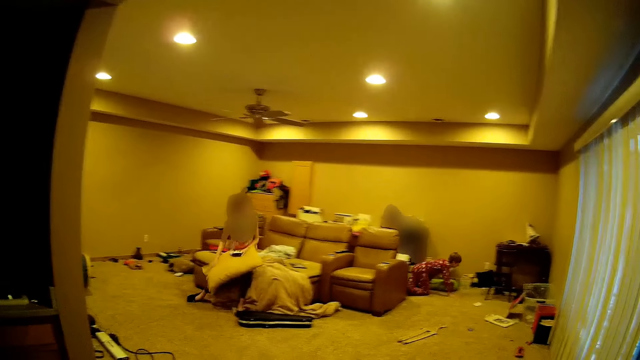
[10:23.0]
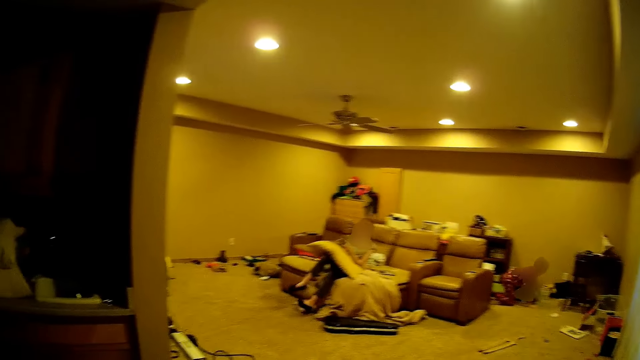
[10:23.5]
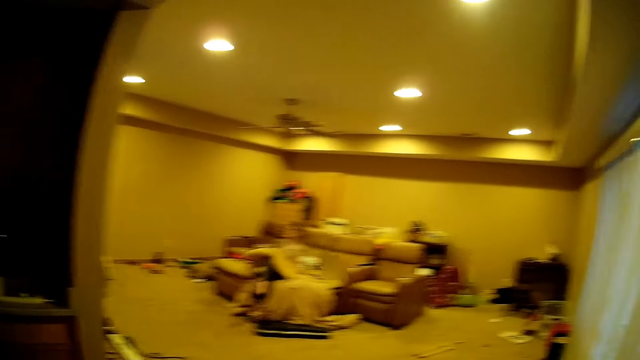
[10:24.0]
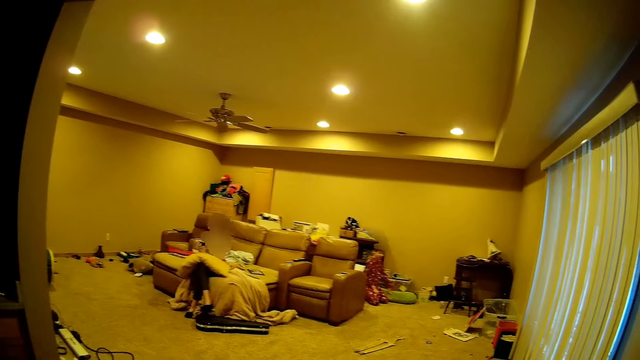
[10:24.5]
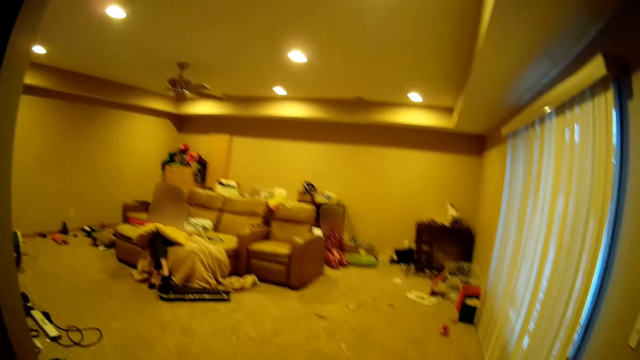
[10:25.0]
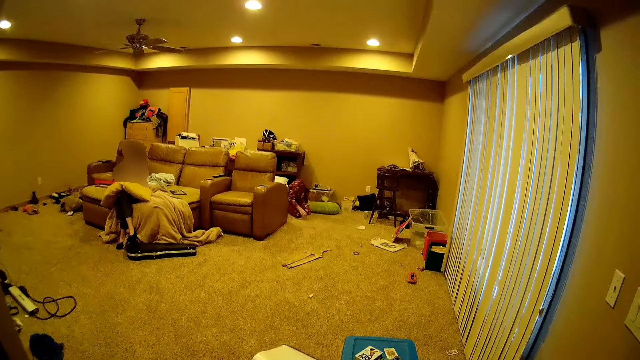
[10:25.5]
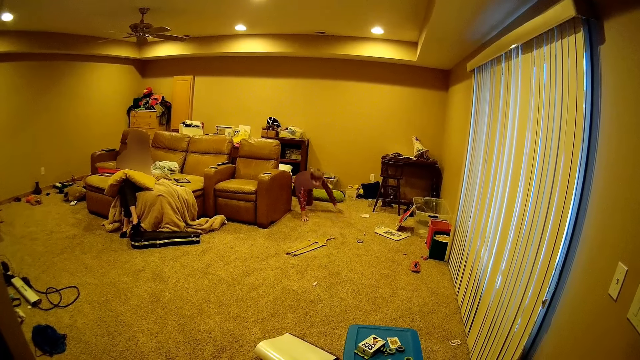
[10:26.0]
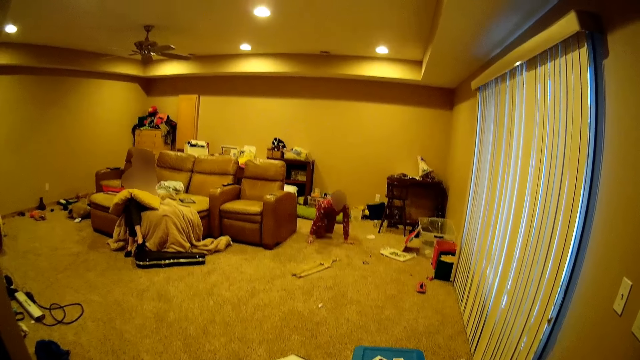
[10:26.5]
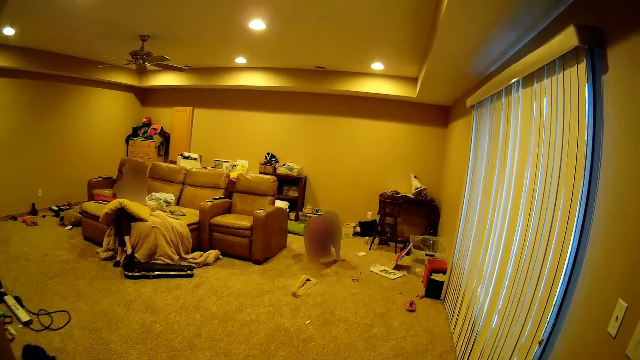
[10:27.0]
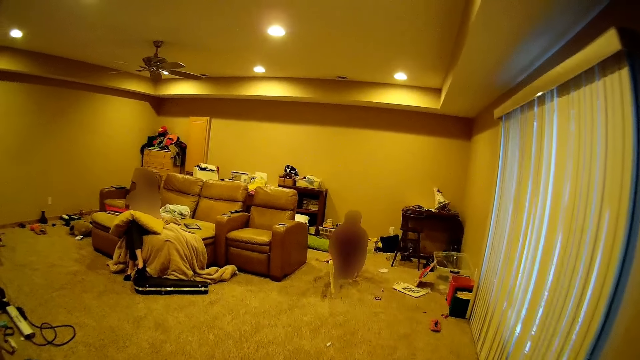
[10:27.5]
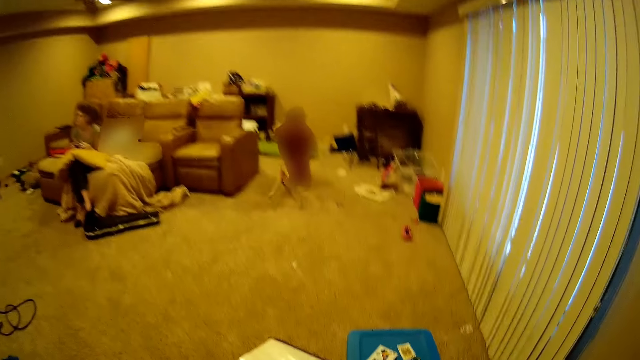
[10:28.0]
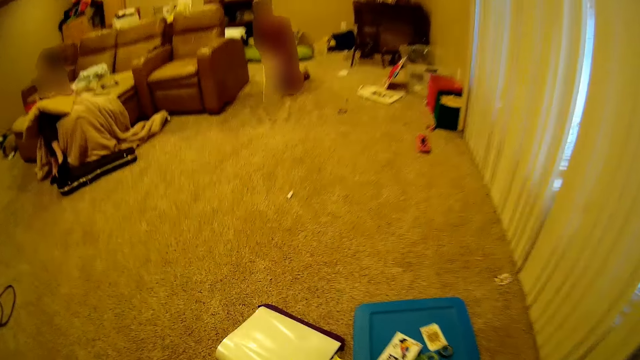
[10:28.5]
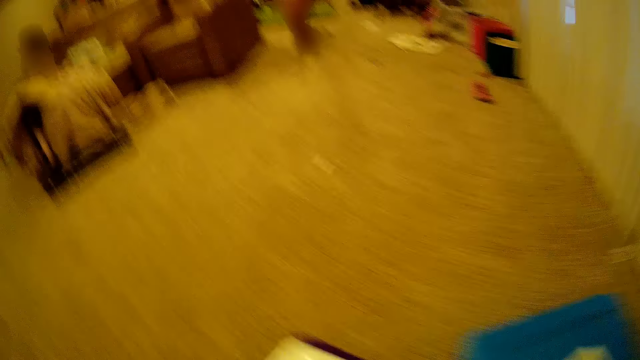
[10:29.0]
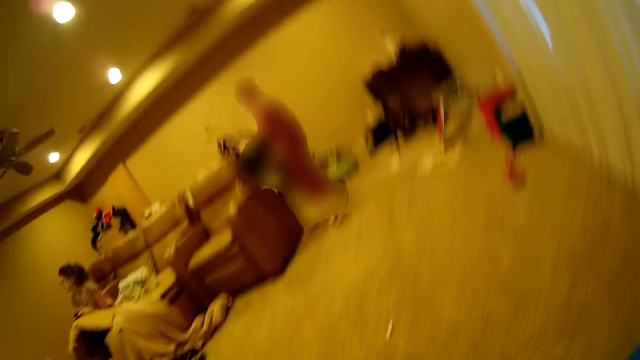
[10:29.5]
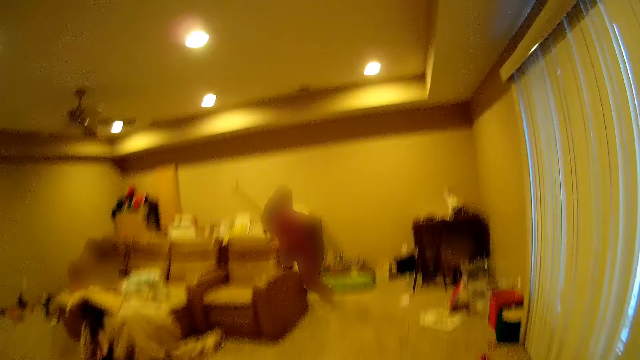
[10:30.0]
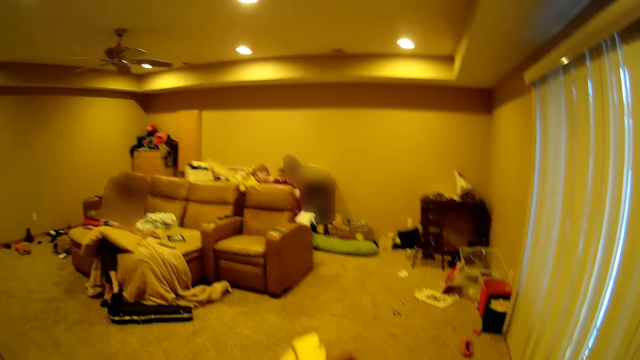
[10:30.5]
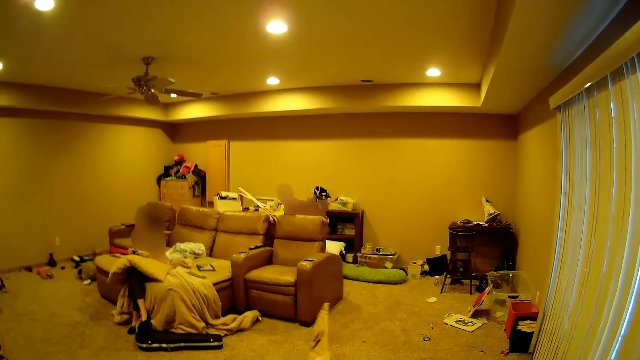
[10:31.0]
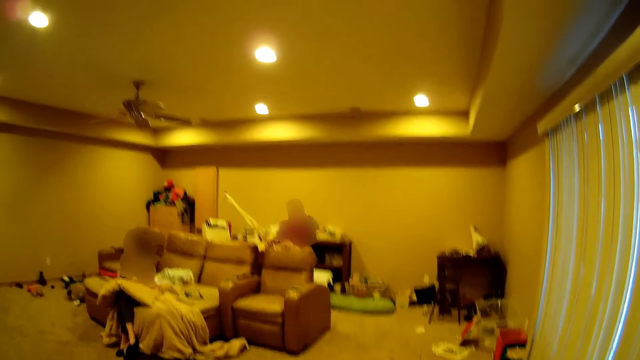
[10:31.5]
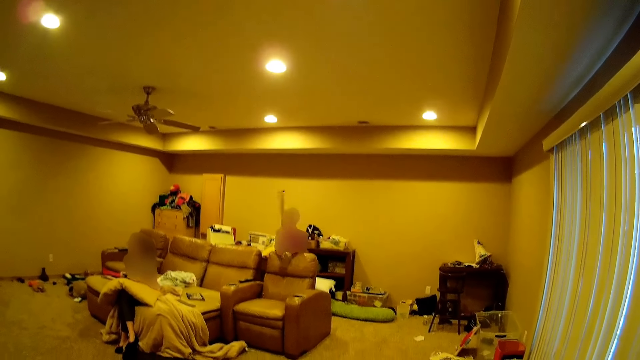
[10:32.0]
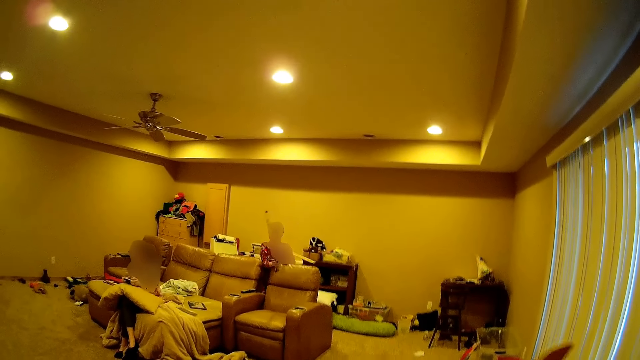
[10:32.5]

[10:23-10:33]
A girl sits on a couch. A boy crawls on the floor. The boy picks up an object on the floor. The camera wearer walks across the house. The boy walks away from the camera wearer. The camera wearer looks around.

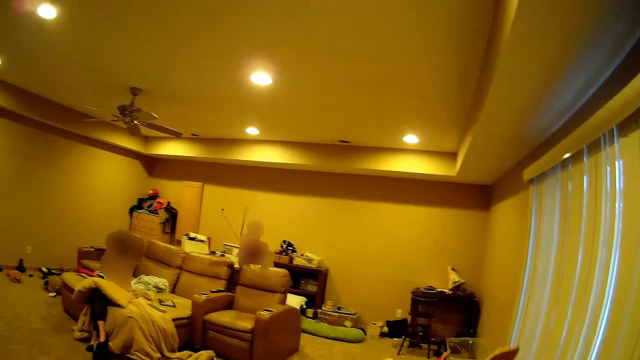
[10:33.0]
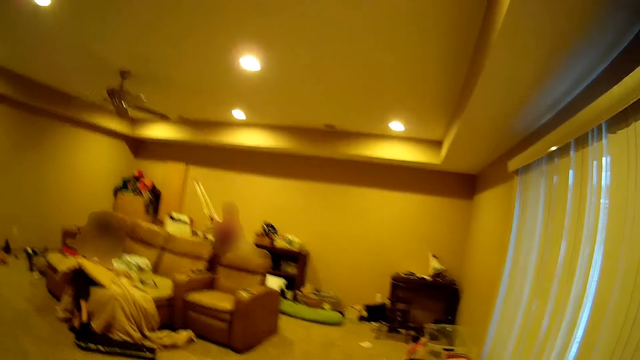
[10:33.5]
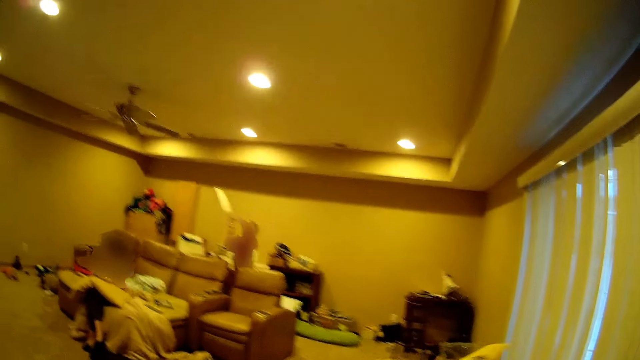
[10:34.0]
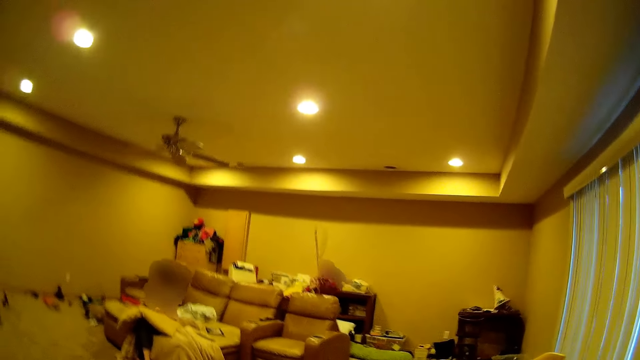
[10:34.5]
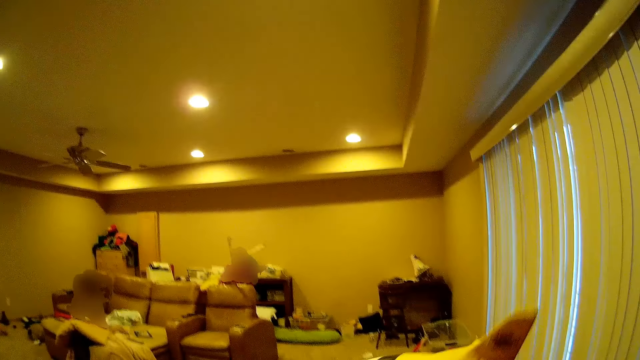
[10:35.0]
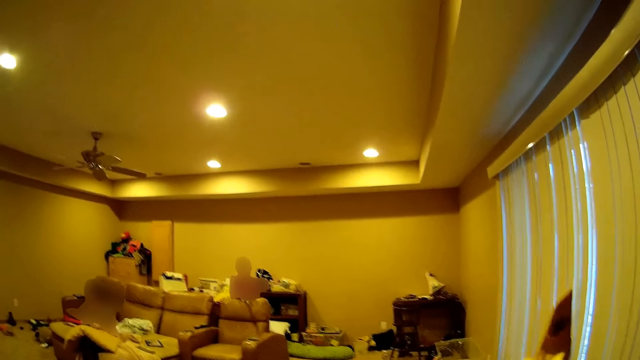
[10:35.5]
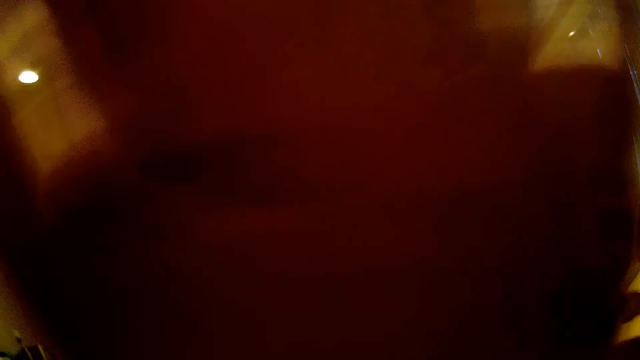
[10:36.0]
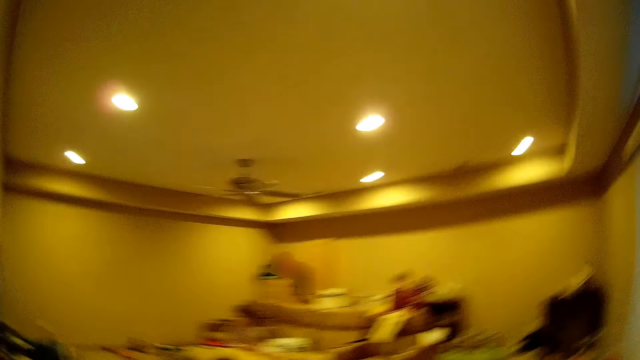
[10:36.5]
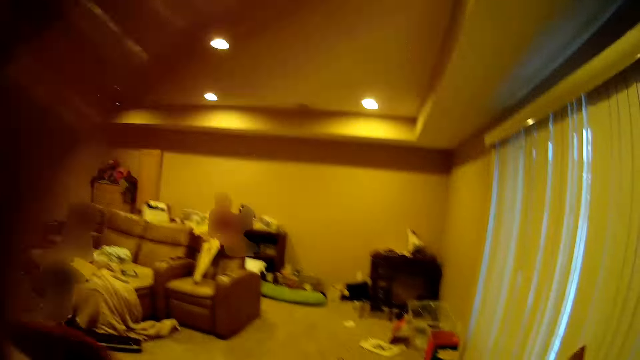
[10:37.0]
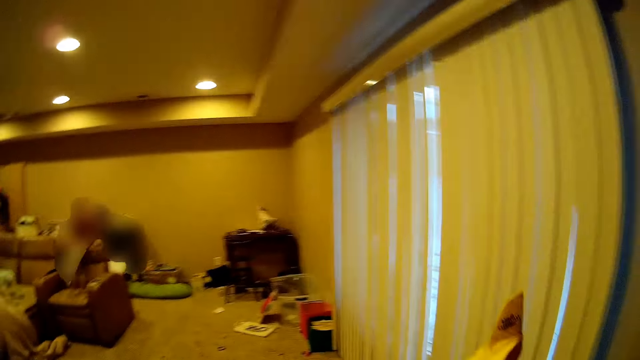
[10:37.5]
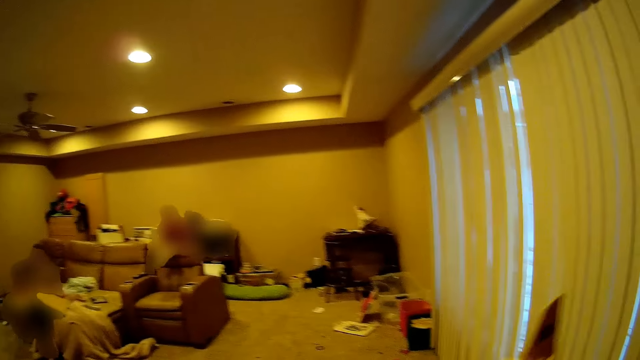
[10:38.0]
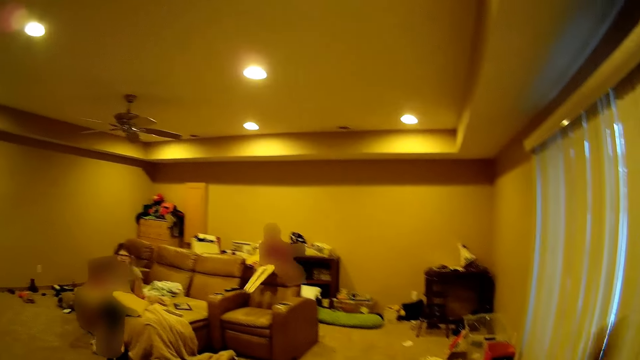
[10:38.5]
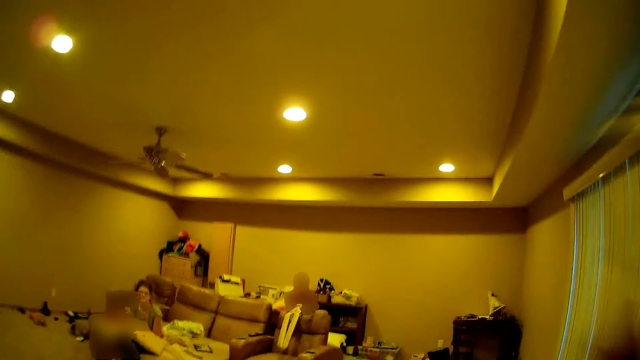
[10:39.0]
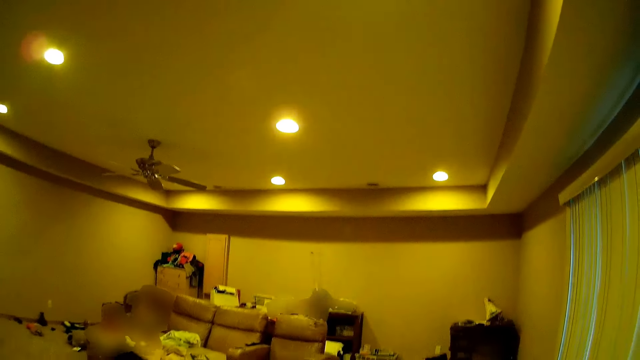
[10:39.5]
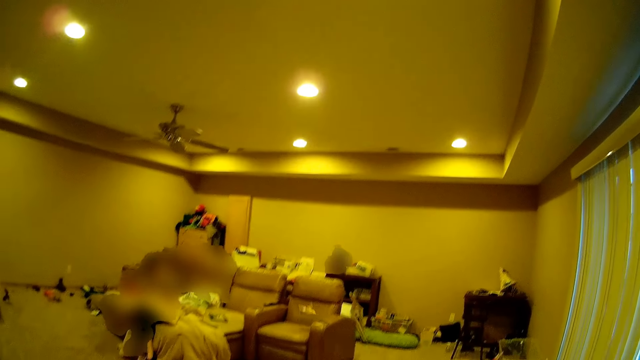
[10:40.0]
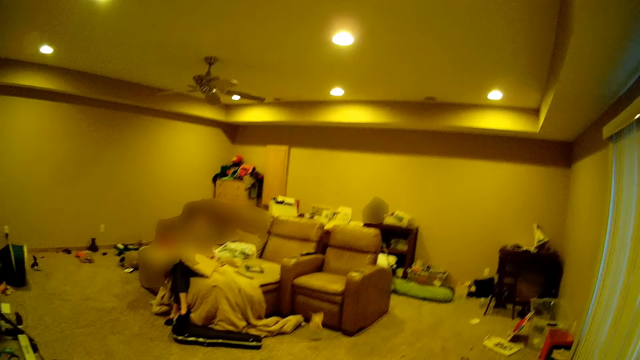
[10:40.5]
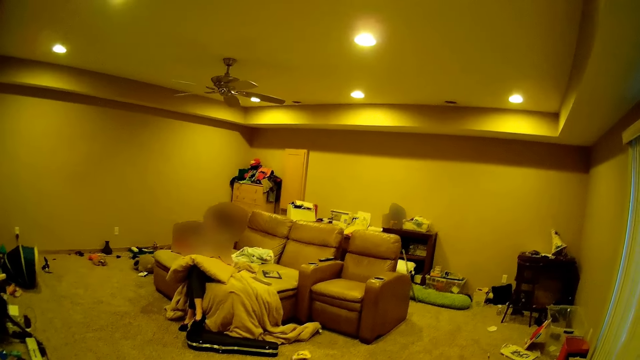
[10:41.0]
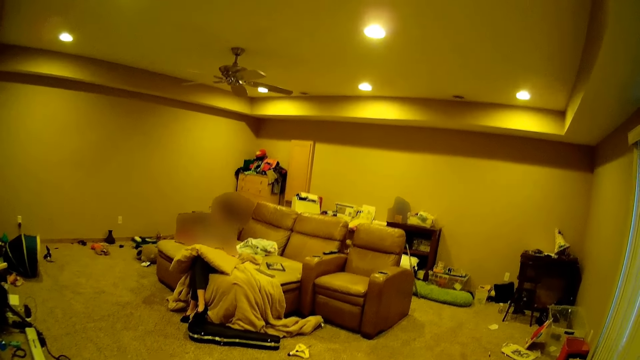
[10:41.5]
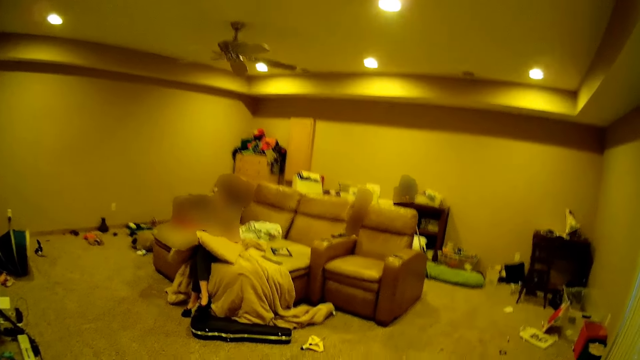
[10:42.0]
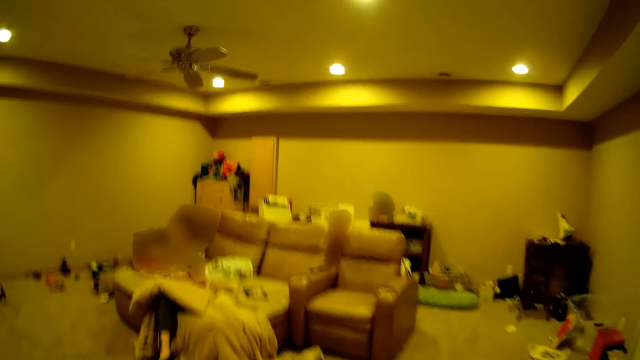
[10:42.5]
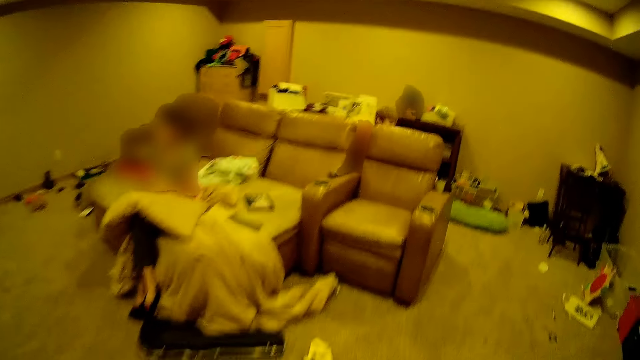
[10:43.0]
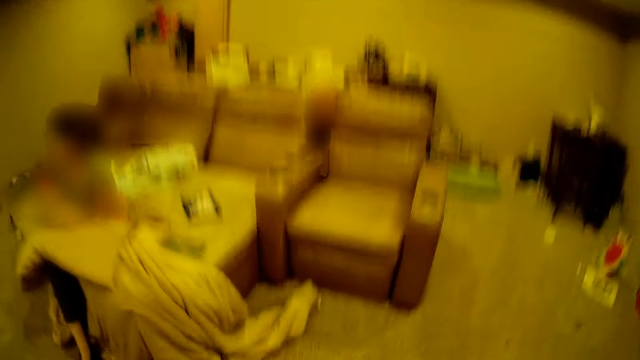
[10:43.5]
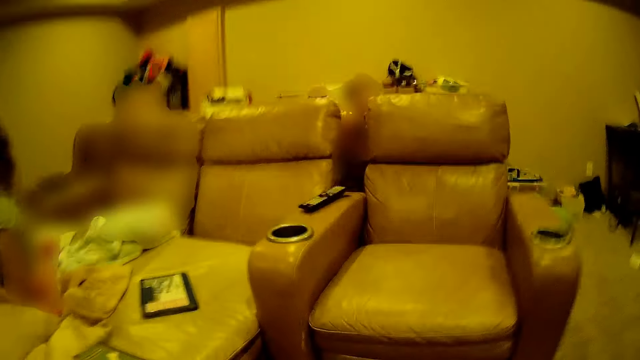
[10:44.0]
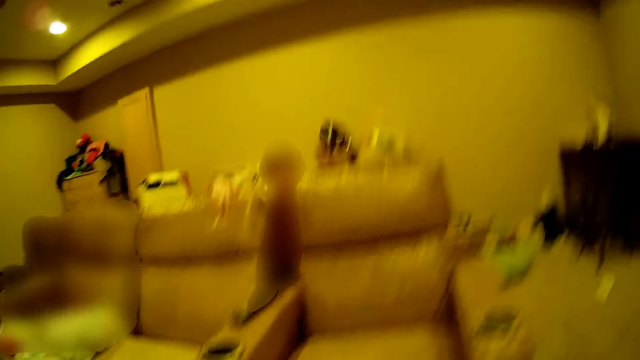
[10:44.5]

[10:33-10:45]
The camera wearer holds a toy plane. They adjust a camera. They throw the toy plane at a person. They walk towards the couch.
